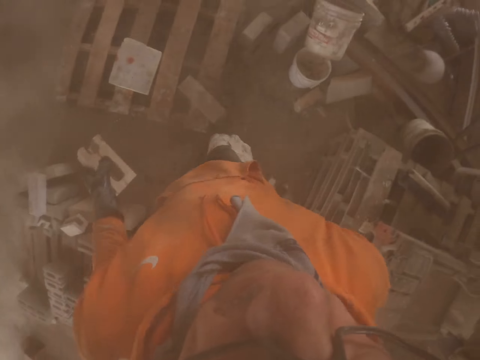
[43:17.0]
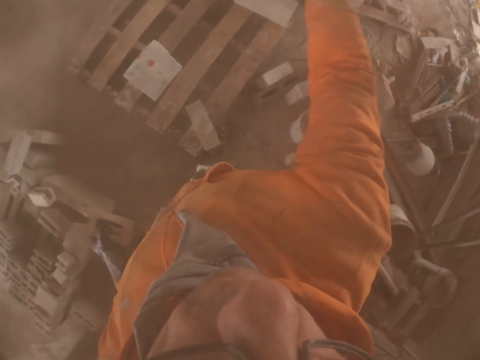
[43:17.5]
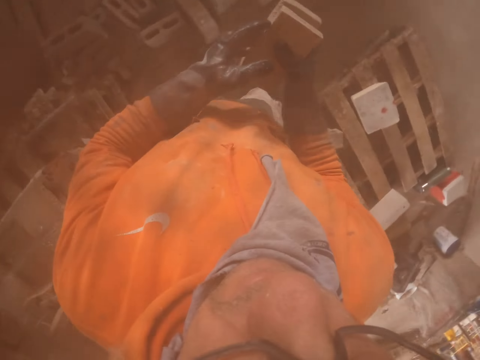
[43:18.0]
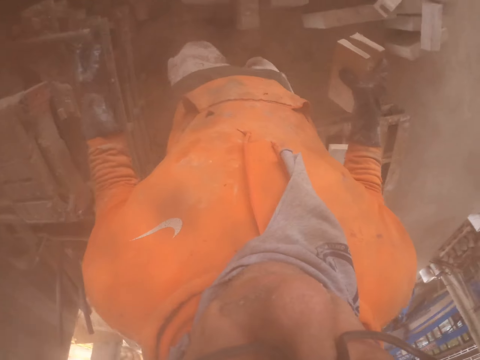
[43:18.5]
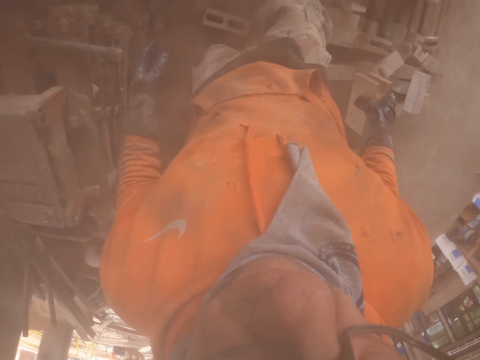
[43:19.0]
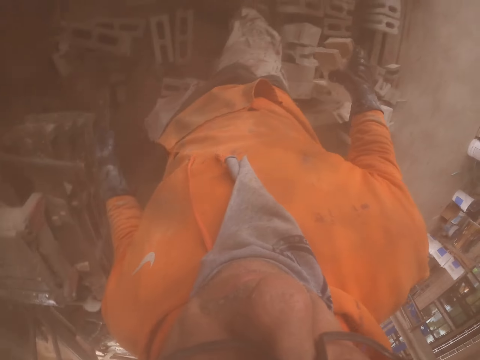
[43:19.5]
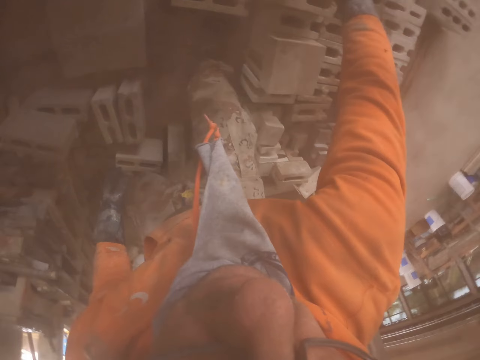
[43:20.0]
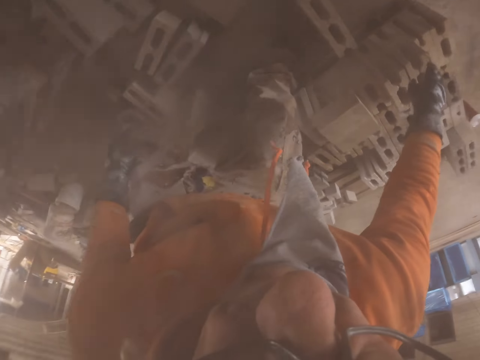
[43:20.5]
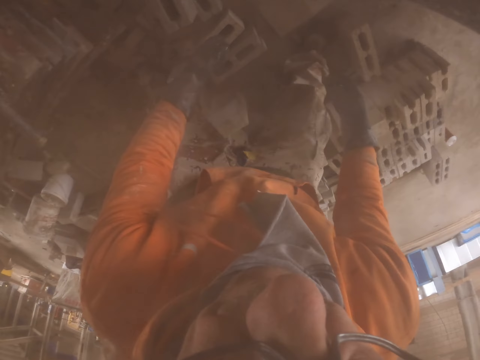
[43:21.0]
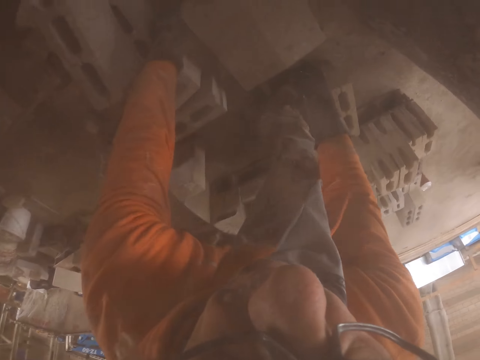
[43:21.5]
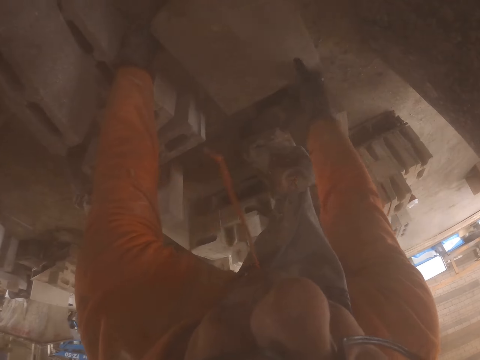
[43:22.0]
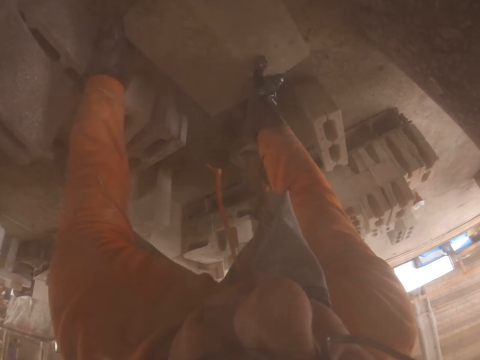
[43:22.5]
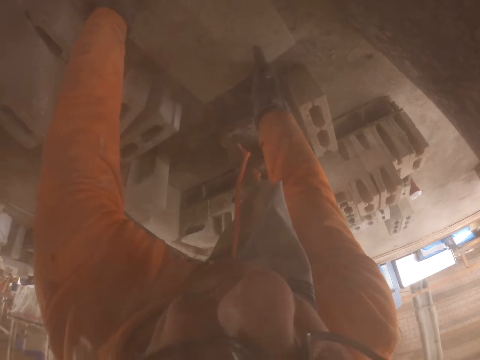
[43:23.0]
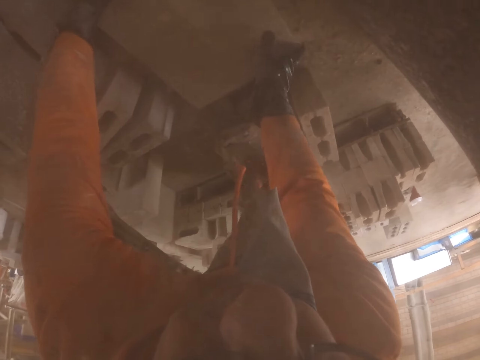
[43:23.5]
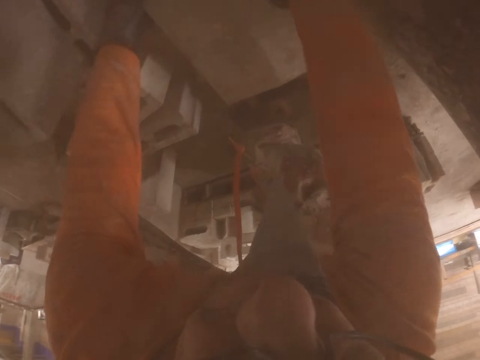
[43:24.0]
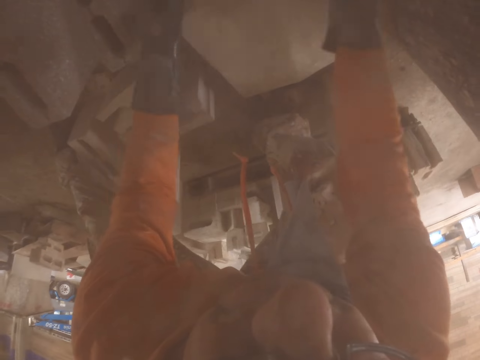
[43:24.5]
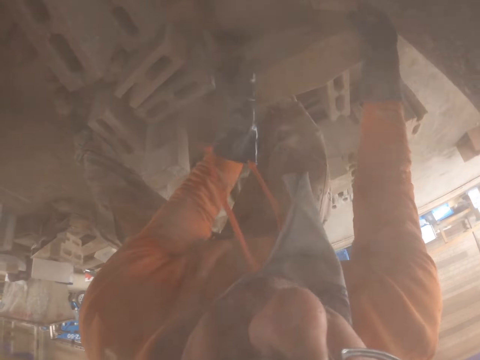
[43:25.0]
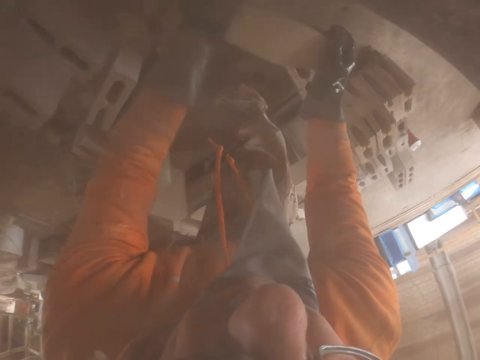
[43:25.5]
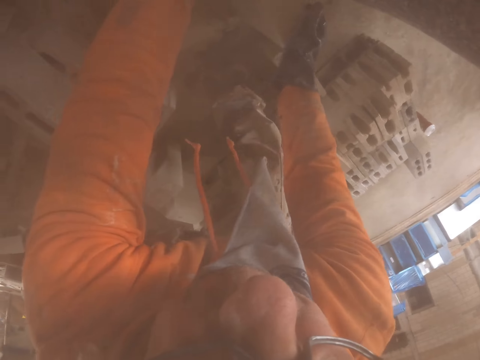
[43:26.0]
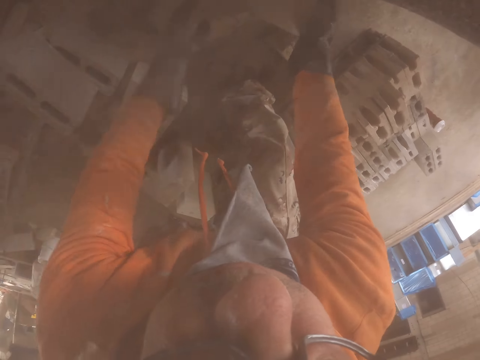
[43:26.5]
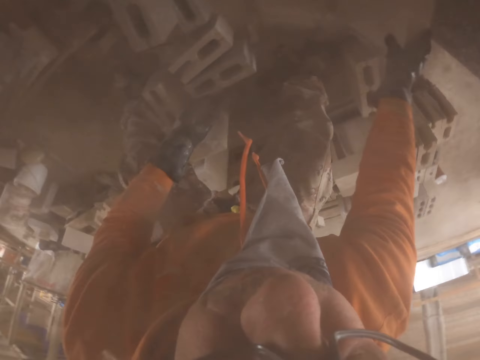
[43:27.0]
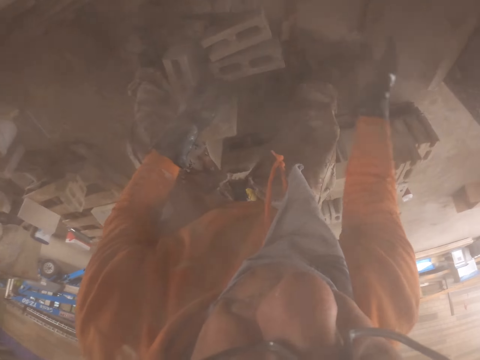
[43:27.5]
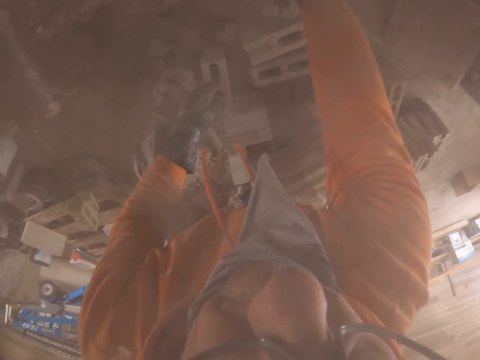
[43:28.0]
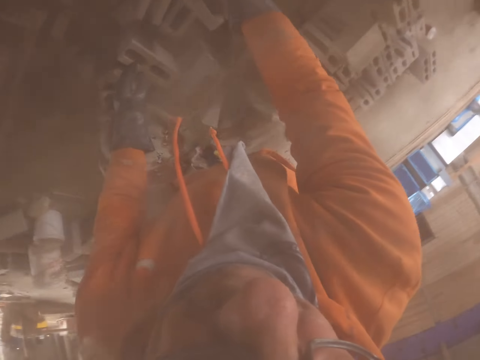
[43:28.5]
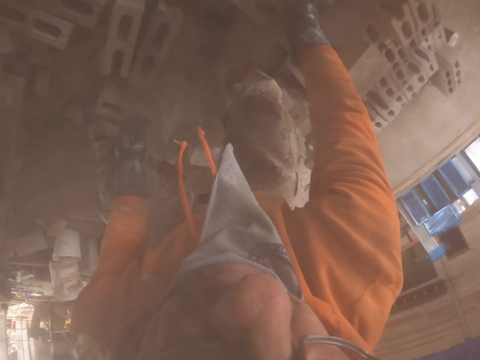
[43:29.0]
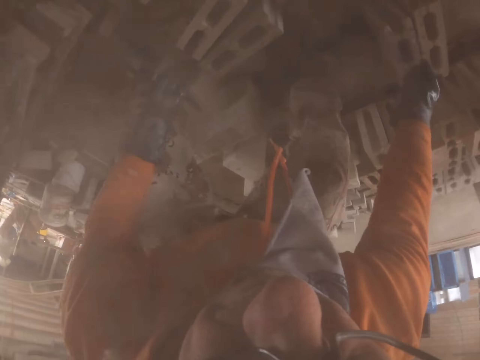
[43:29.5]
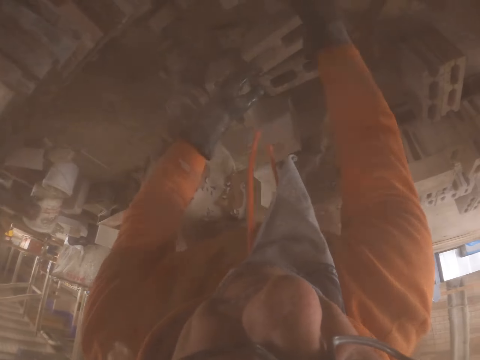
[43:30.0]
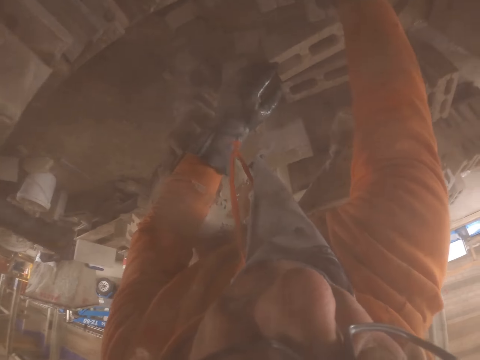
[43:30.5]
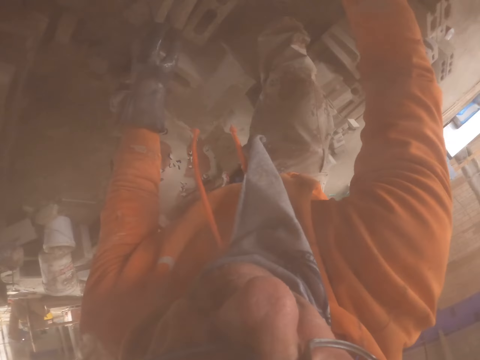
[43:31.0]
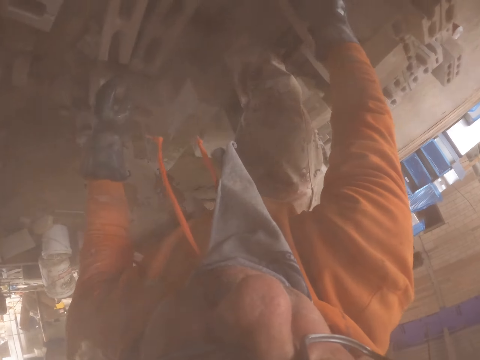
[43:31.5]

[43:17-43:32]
The camera wearer throws the brick. They arrange the bricks.

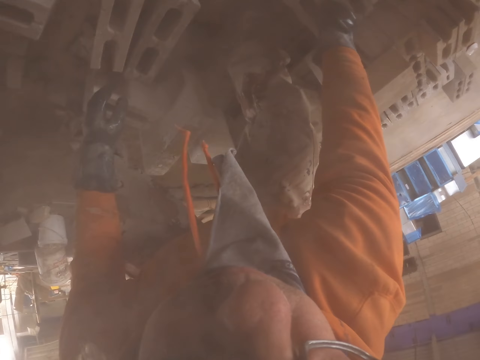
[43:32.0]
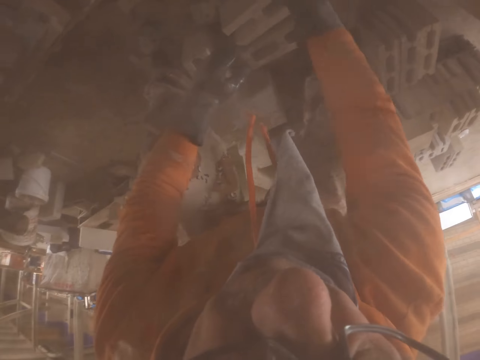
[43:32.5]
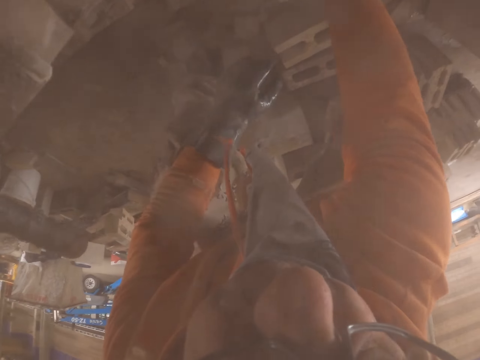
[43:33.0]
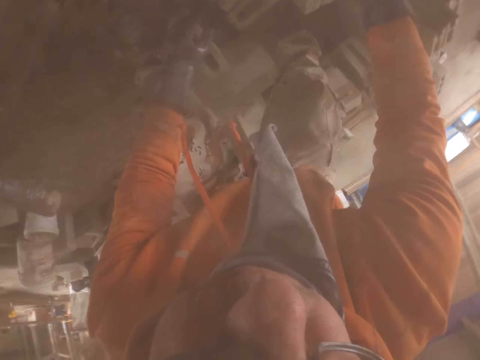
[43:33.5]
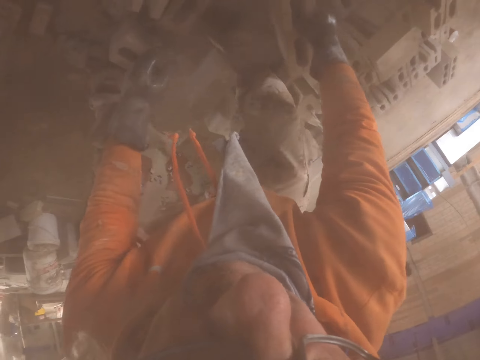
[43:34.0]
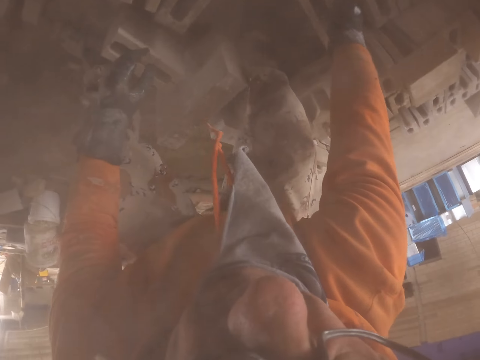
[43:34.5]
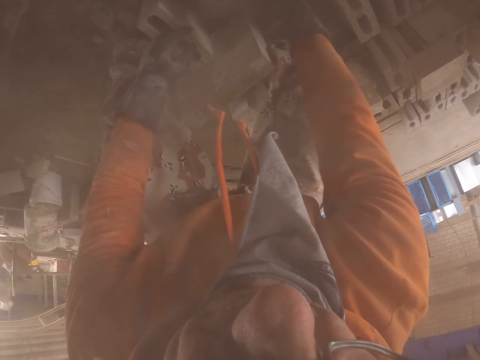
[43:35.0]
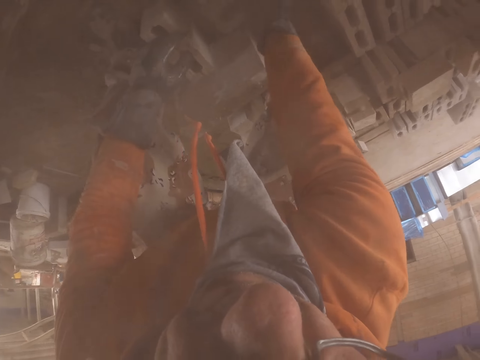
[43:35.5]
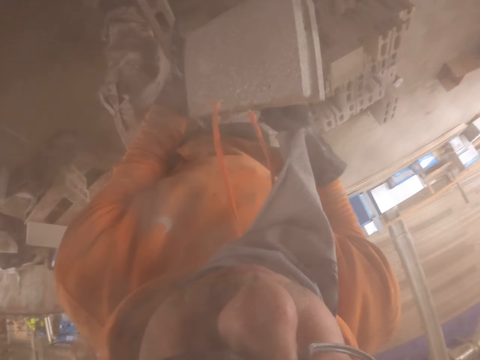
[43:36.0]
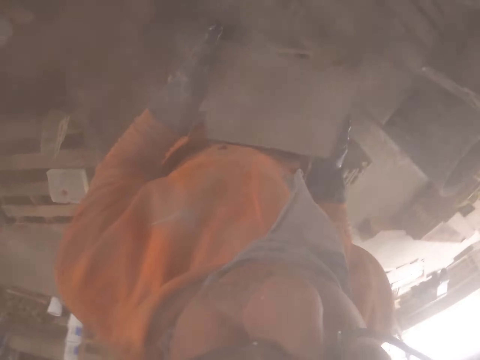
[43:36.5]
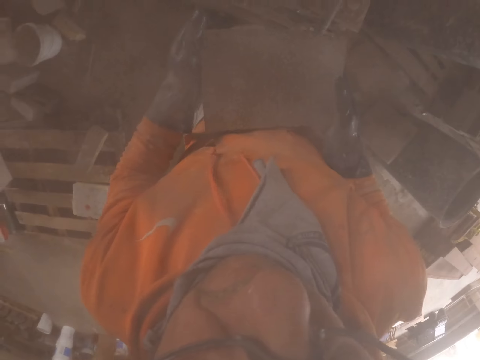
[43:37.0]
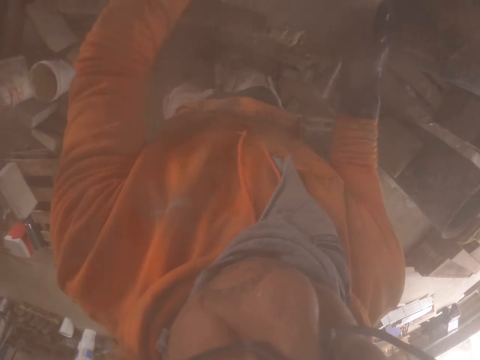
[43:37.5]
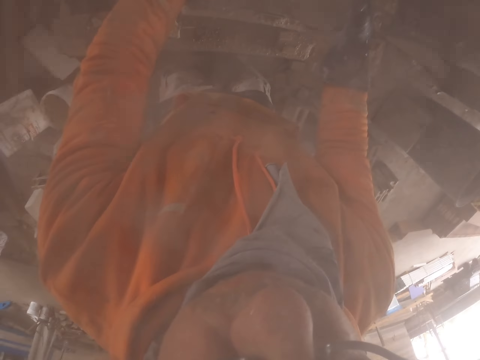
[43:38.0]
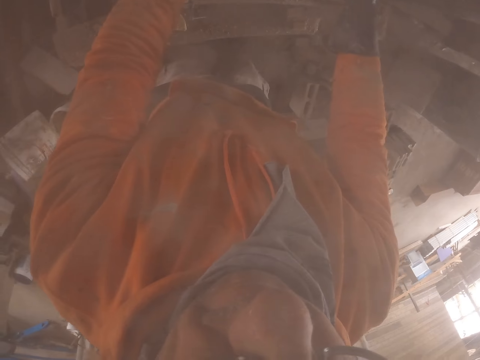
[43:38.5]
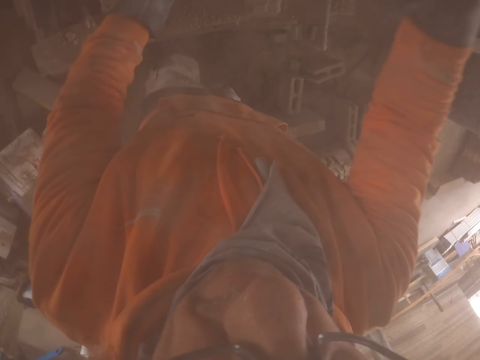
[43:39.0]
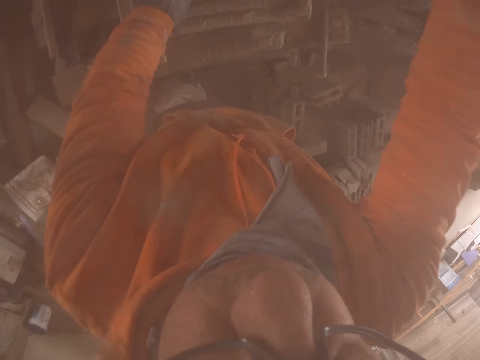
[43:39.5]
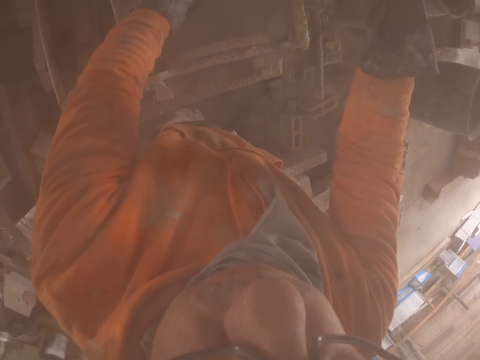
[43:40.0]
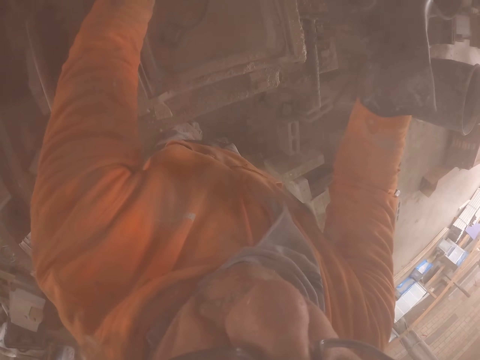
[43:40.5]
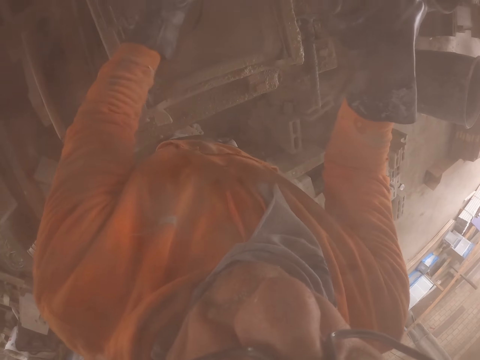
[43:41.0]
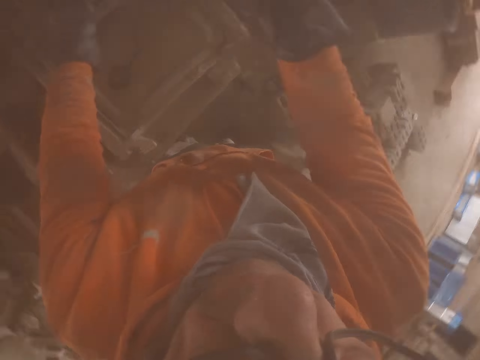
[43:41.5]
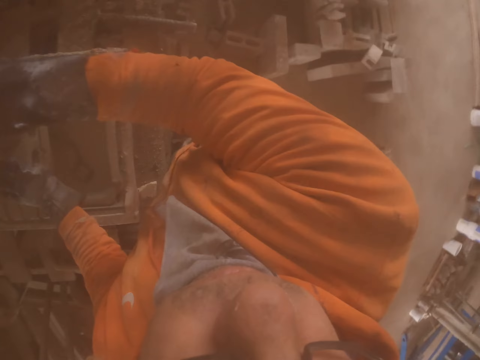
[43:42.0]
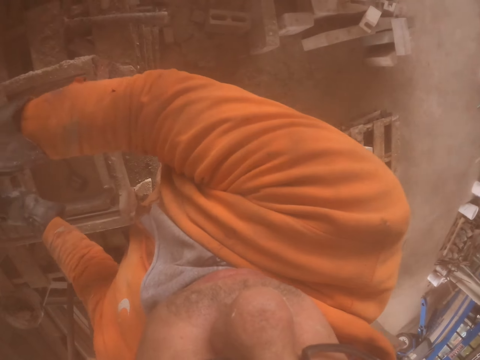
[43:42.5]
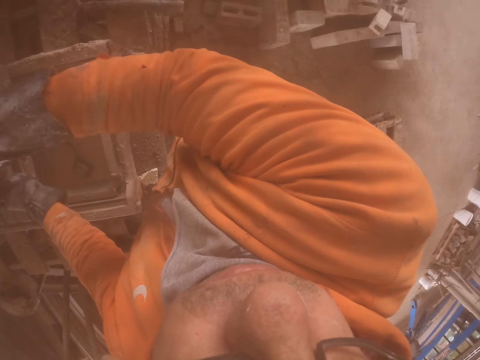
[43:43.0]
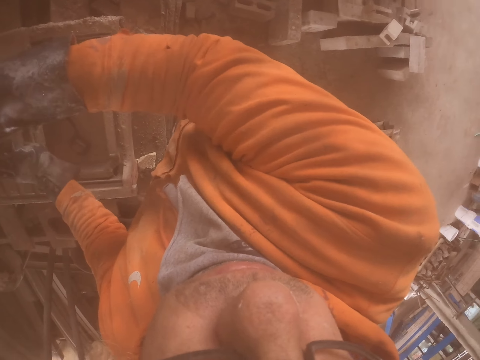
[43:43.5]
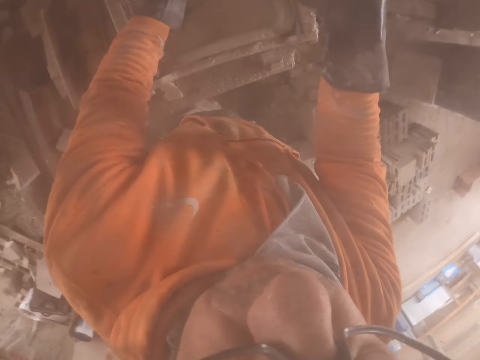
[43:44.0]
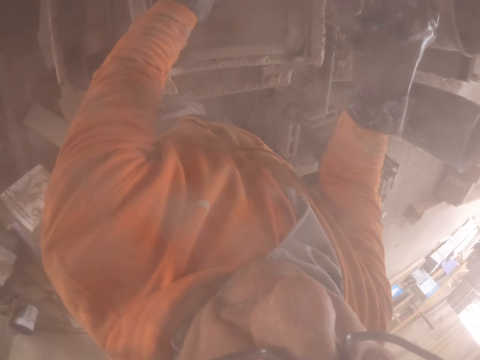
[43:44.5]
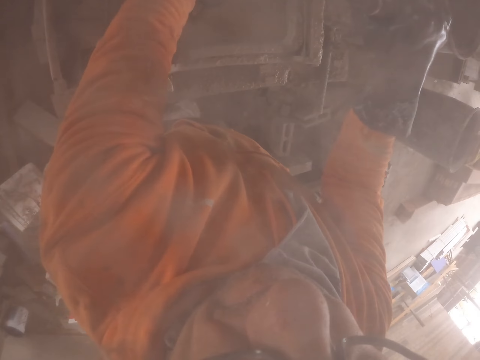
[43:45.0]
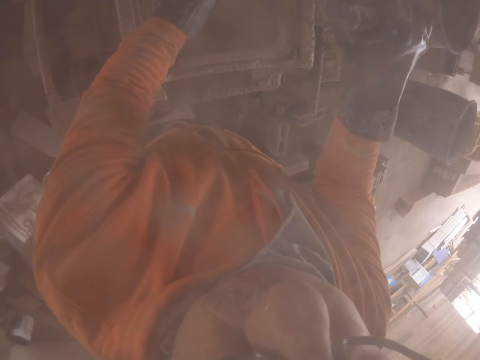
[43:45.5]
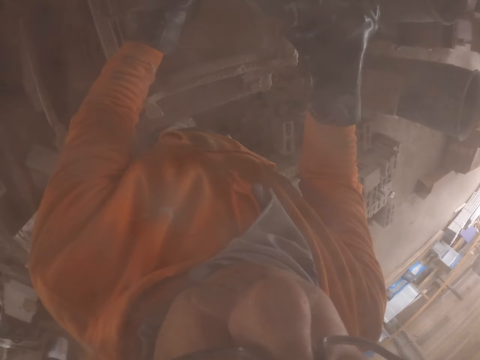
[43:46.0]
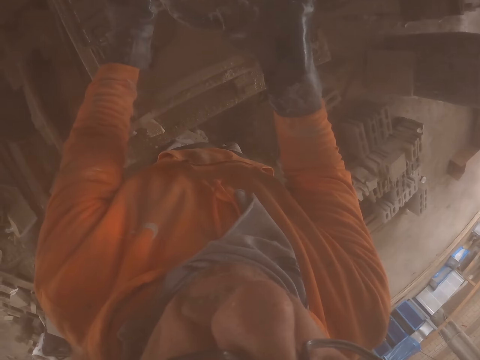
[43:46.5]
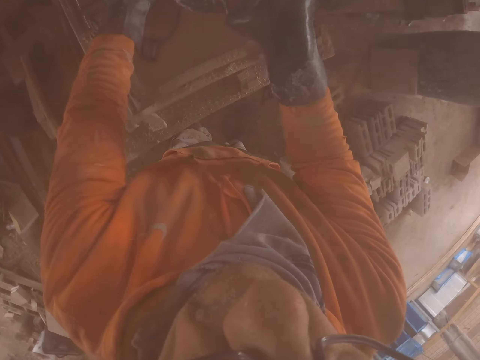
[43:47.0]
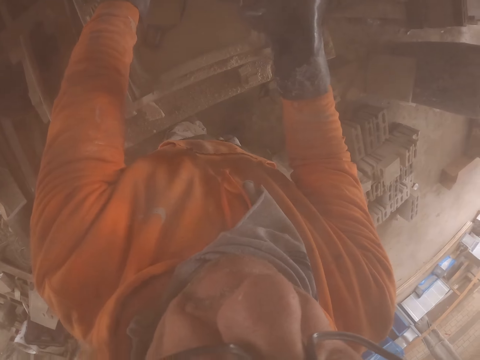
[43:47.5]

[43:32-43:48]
The camera wearer puts the brick in the cutting machine. They cut the brick with the brick cutting machine.
